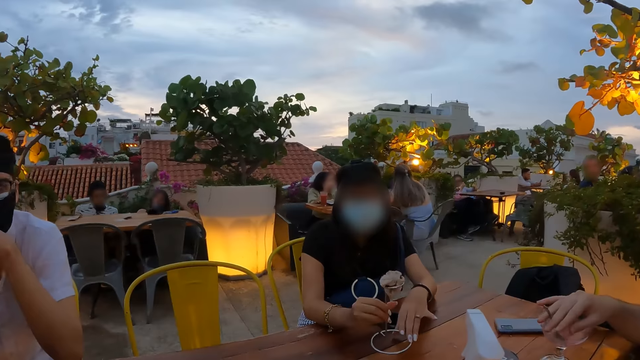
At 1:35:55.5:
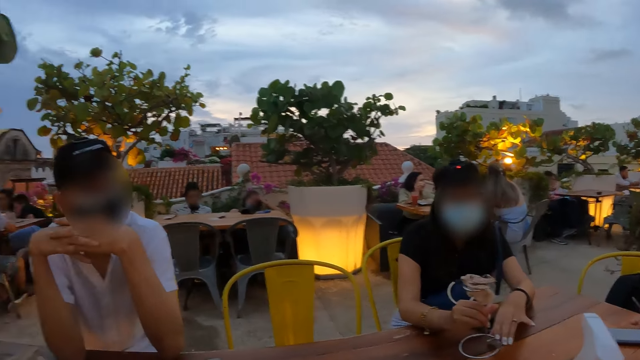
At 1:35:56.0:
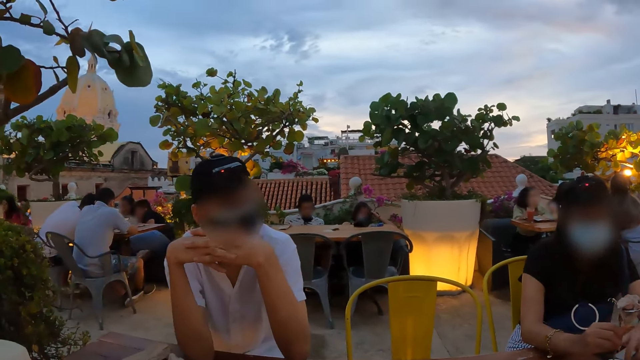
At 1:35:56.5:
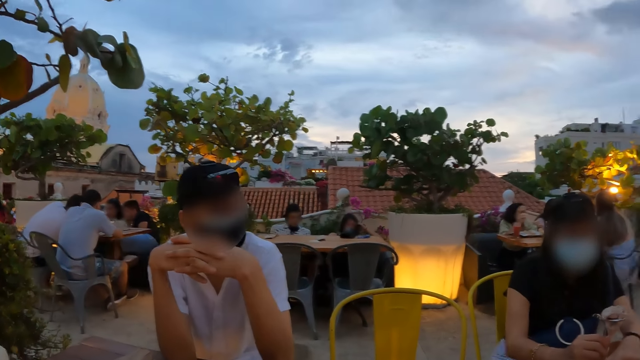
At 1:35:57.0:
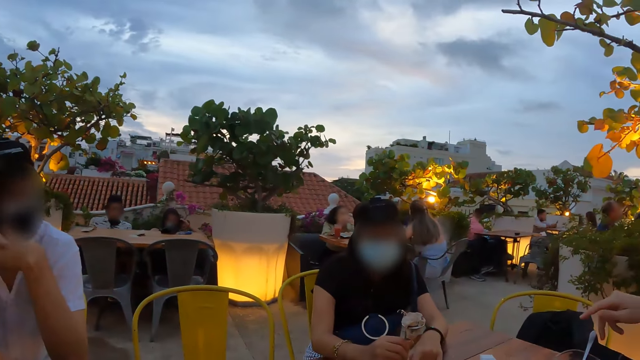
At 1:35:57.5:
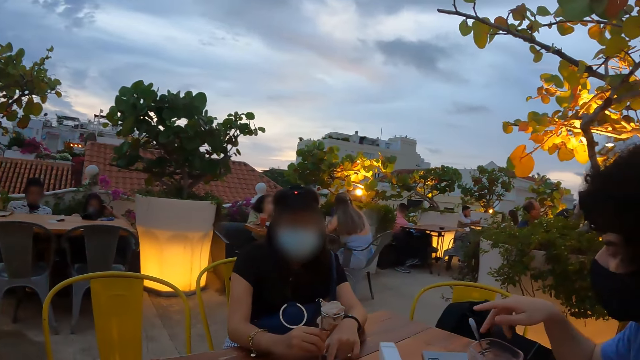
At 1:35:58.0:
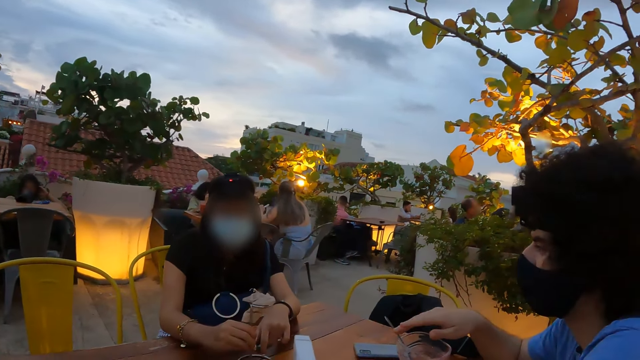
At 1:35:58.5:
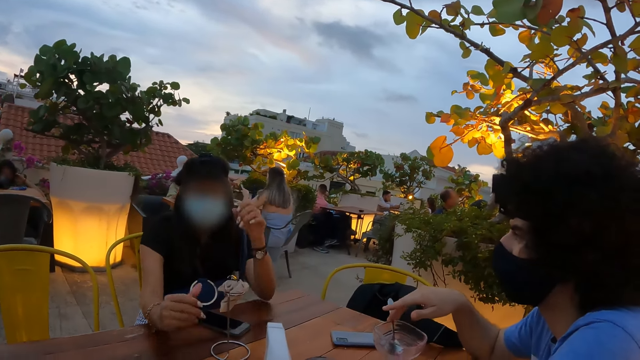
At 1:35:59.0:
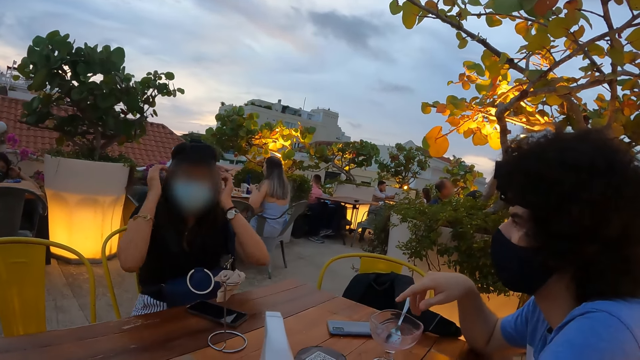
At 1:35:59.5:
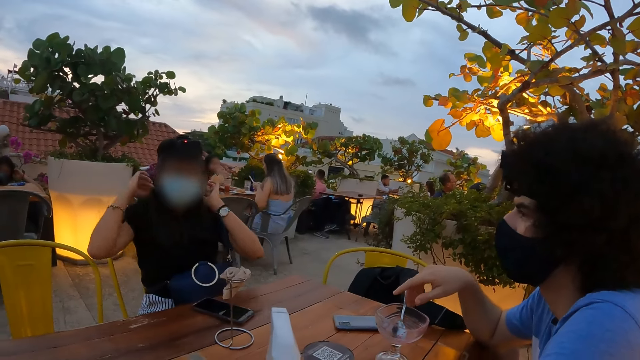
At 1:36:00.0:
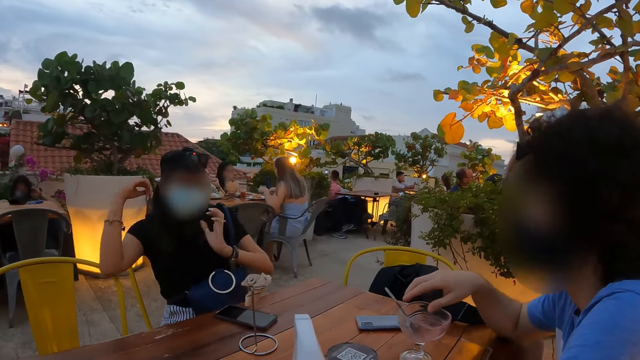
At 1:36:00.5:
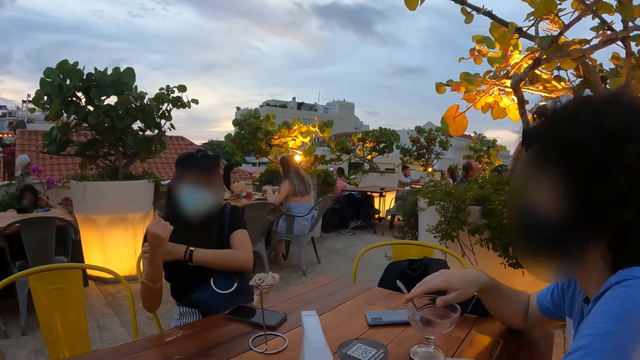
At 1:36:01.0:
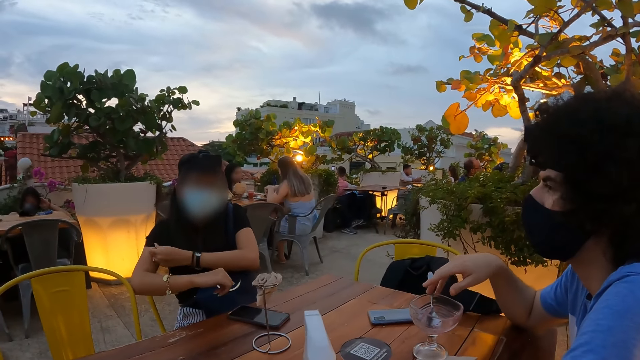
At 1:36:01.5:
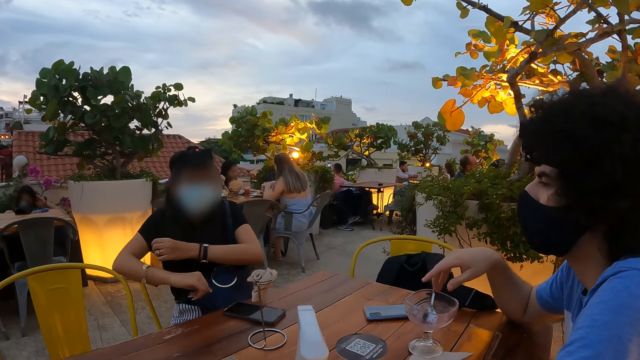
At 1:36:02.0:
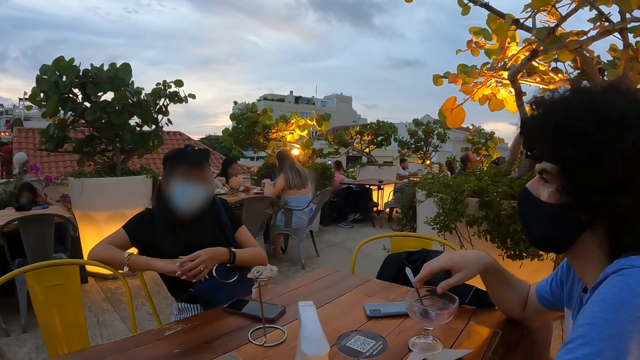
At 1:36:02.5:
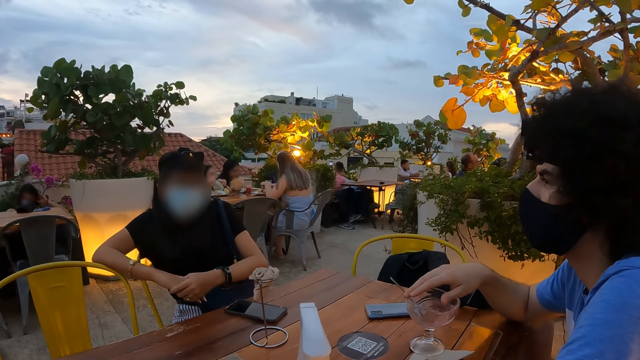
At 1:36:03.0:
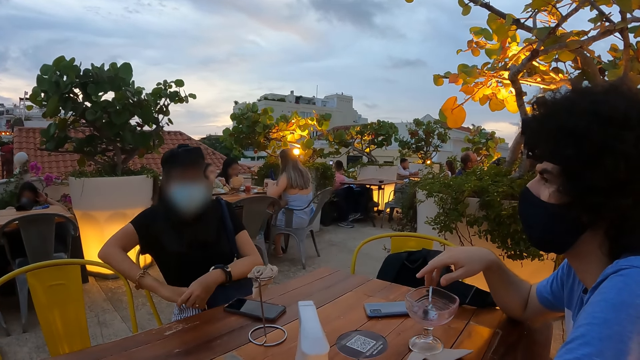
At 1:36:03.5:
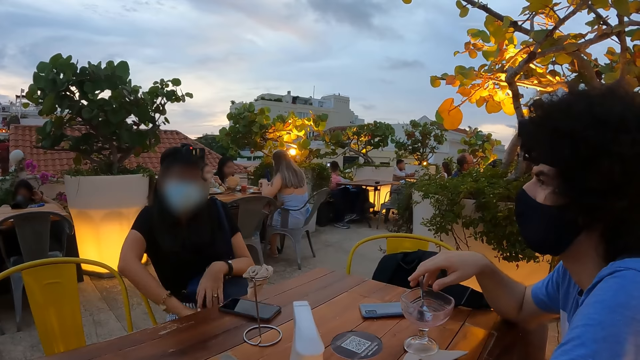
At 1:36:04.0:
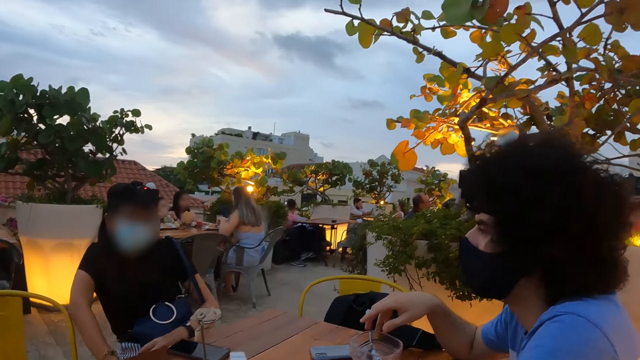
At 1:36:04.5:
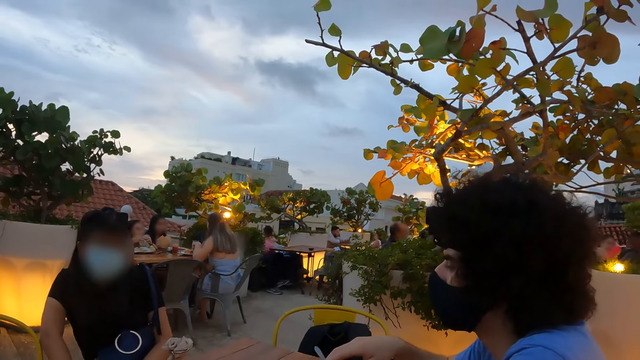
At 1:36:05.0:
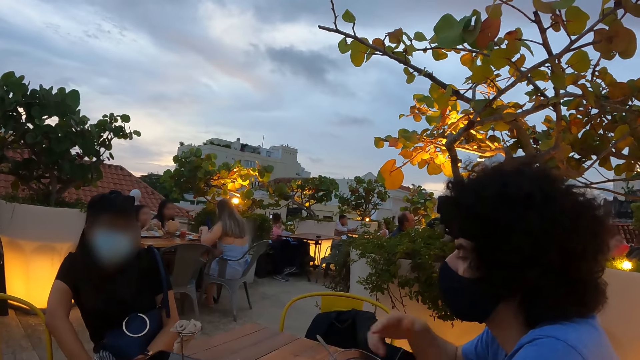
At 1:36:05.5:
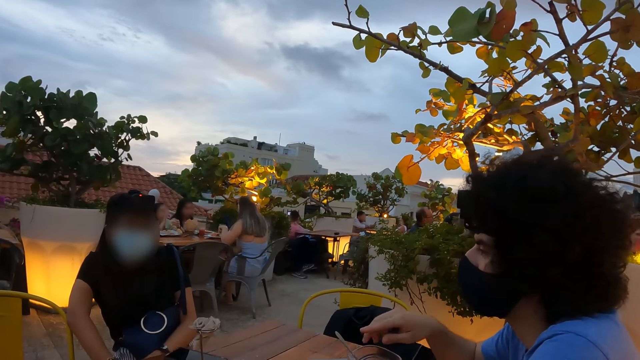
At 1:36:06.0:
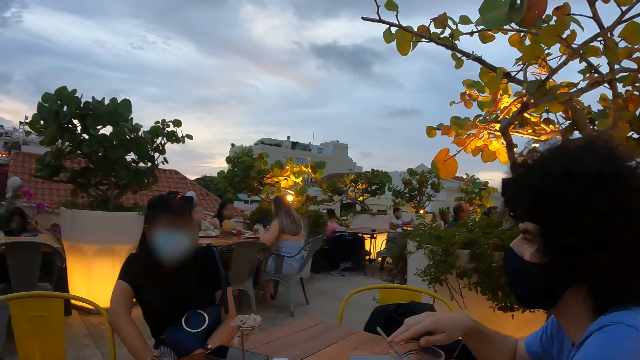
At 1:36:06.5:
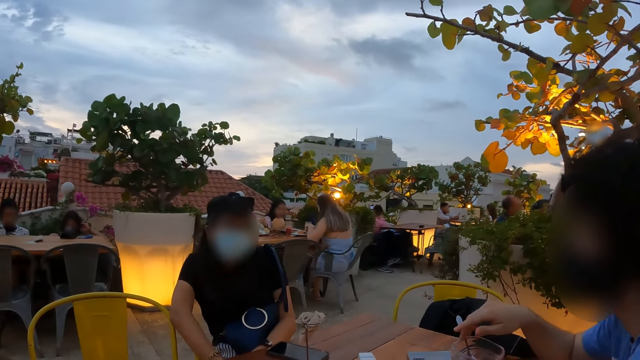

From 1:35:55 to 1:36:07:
The camera wearer looks at a person. They interact with another person. They look at a third person.

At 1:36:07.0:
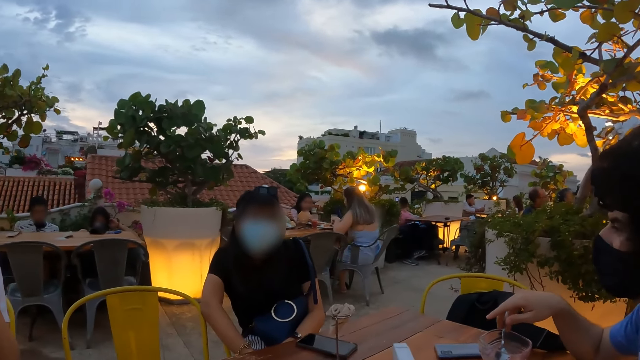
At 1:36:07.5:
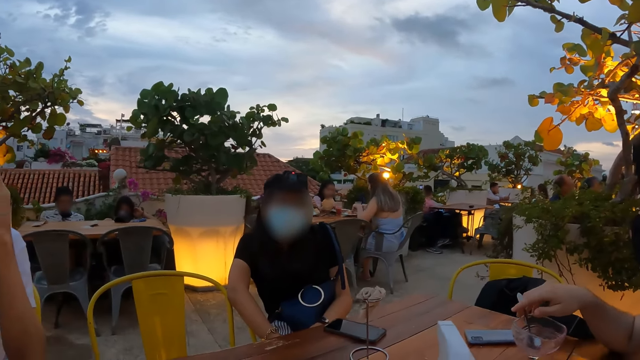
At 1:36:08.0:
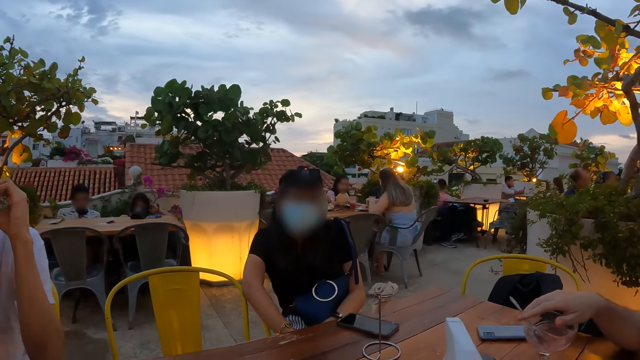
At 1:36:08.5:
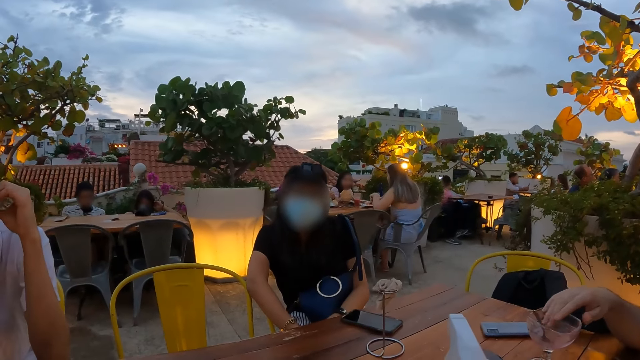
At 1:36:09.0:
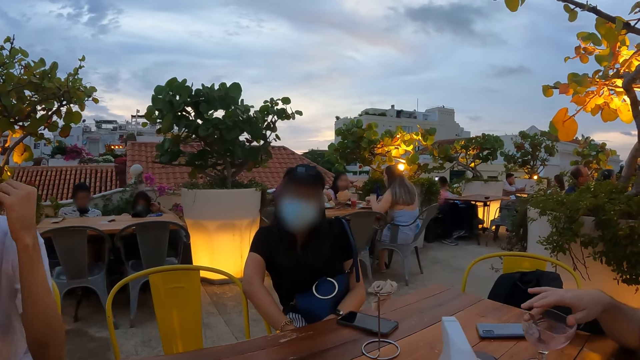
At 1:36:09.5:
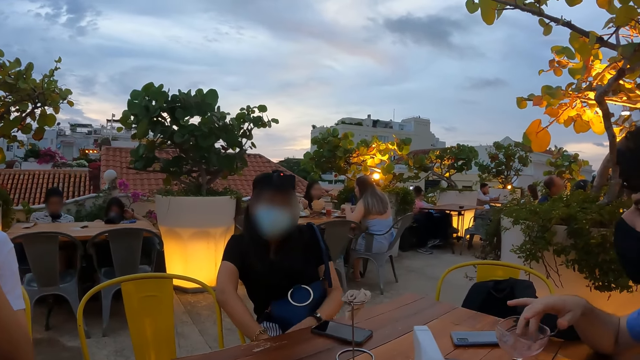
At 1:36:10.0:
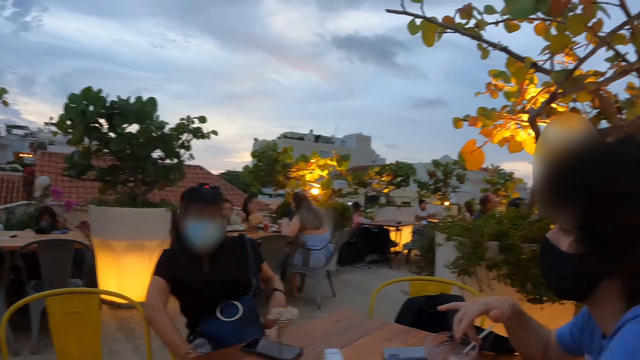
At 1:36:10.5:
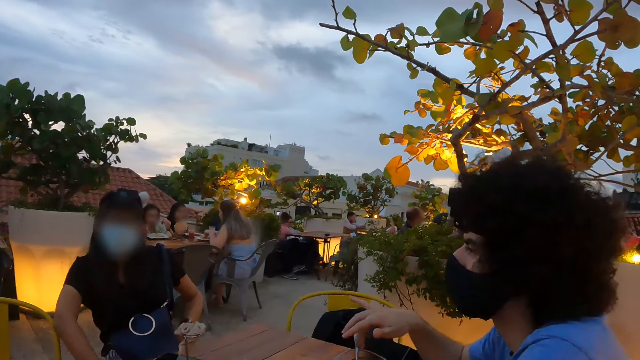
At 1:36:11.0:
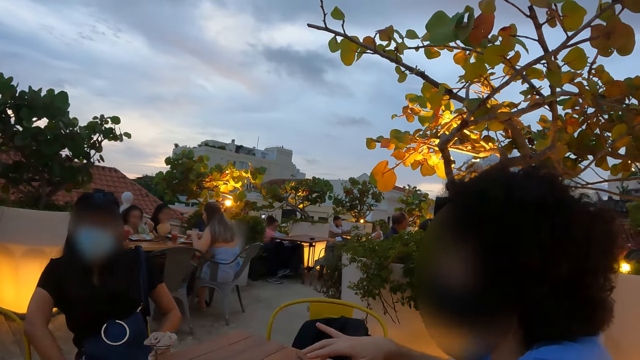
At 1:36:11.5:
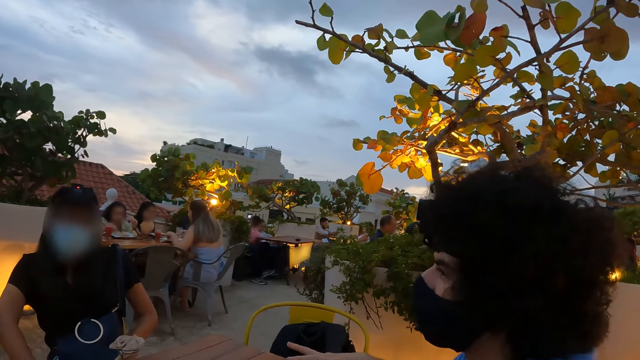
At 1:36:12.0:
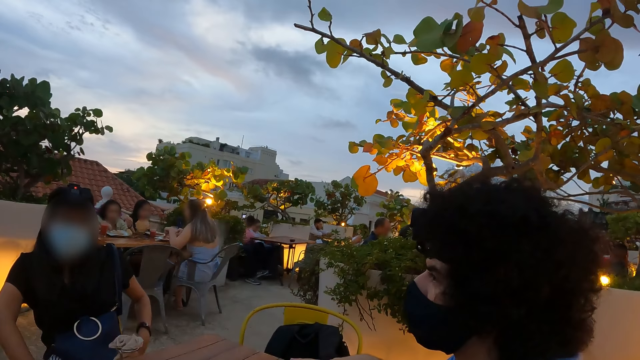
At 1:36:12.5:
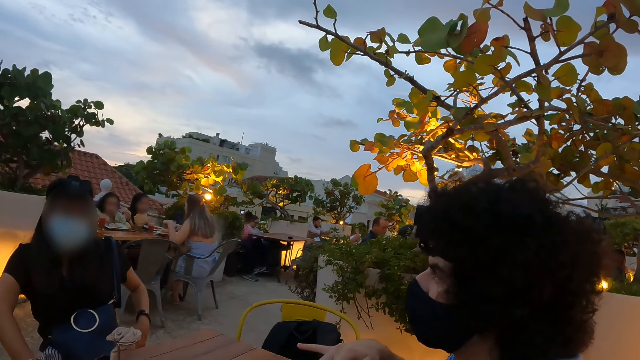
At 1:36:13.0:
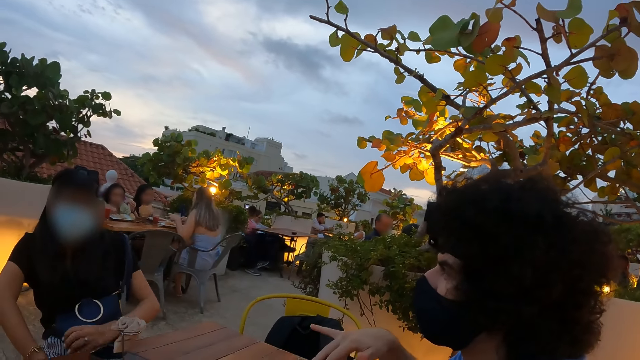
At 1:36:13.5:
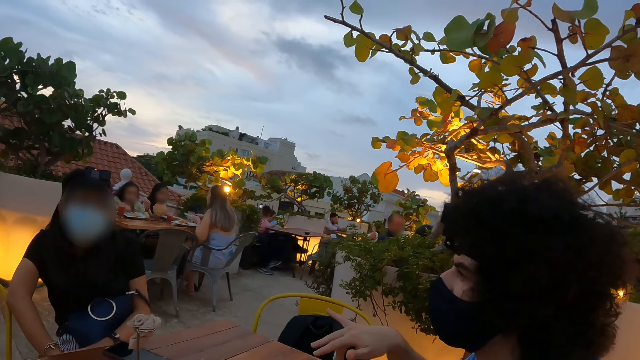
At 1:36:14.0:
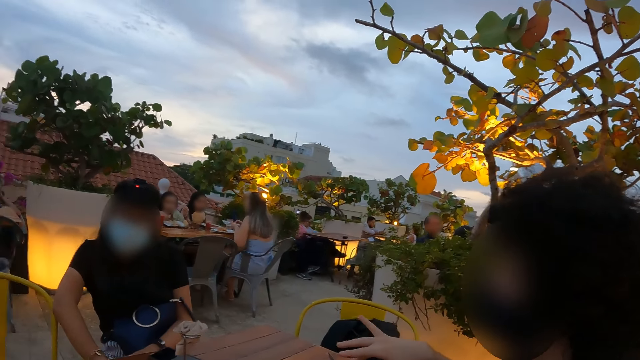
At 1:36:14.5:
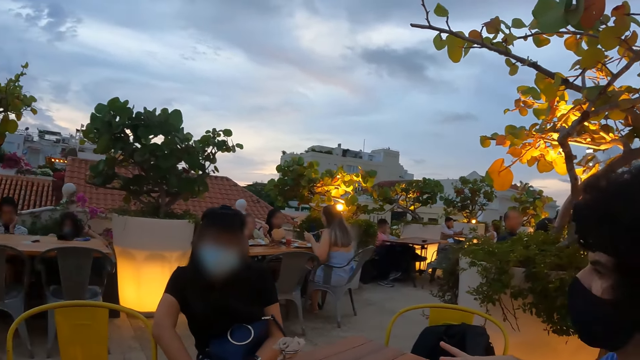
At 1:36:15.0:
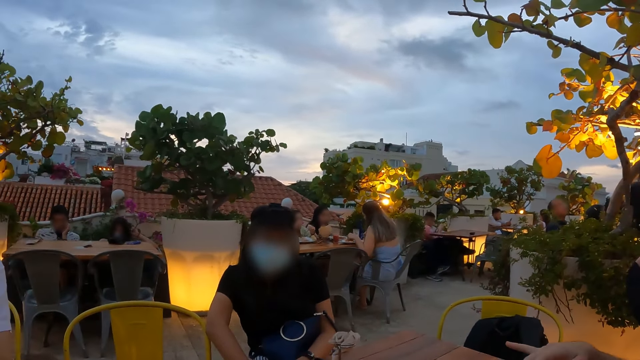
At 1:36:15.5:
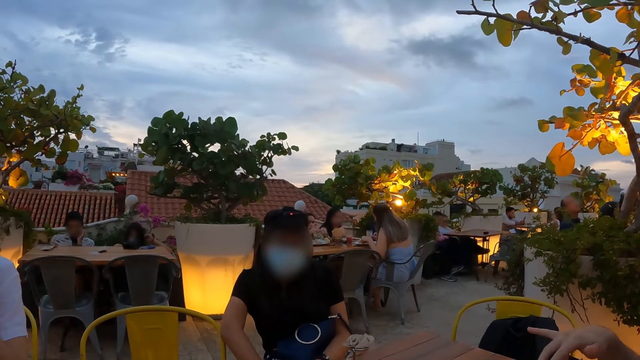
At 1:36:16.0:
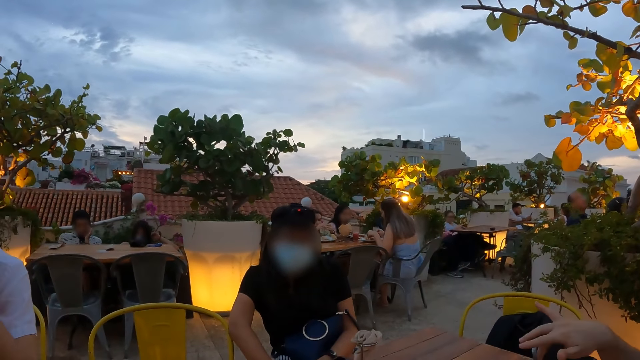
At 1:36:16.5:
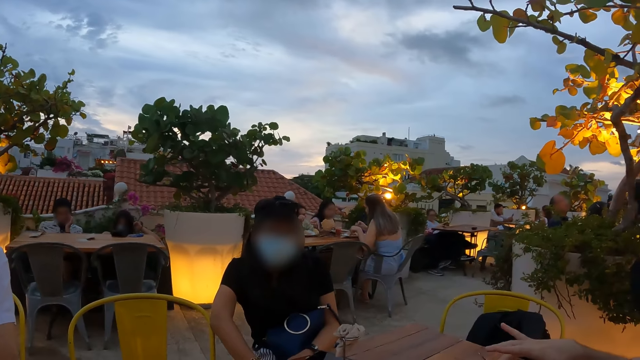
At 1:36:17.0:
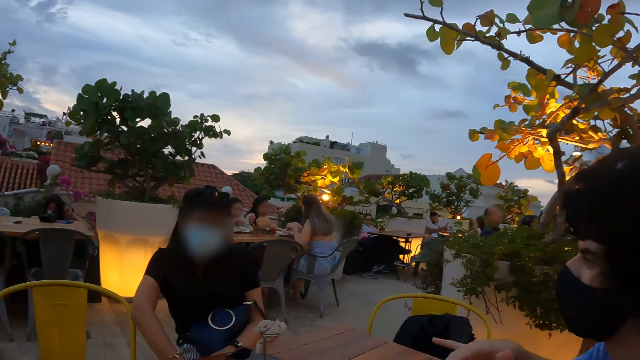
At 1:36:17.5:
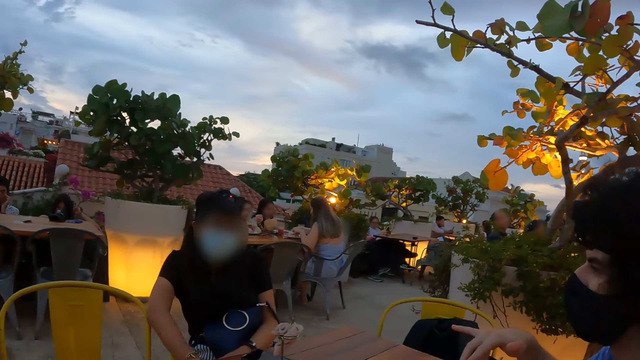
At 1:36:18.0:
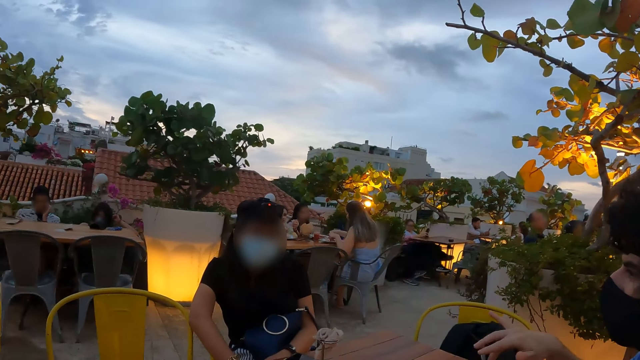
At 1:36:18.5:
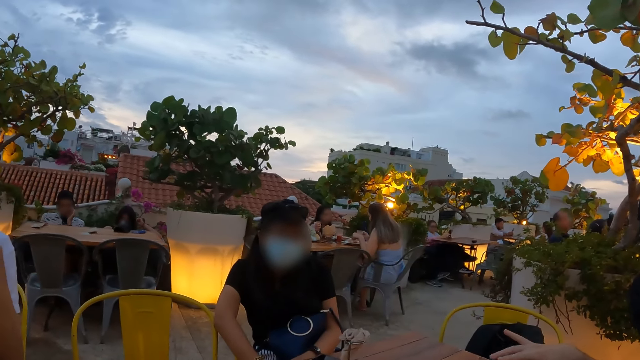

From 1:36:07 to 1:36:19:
The camera wearer interacts with a person. They look at another person. They interact with the first person.
